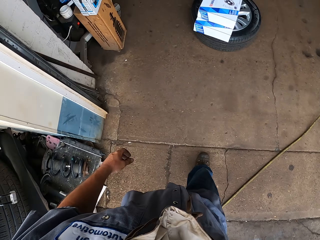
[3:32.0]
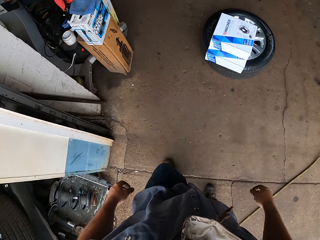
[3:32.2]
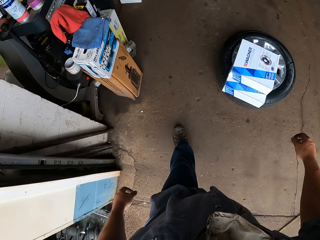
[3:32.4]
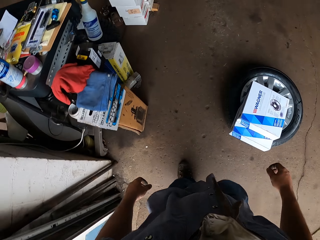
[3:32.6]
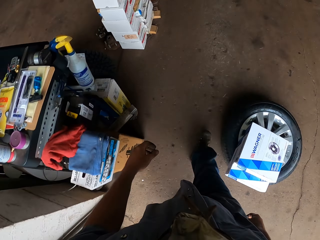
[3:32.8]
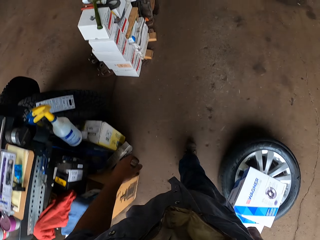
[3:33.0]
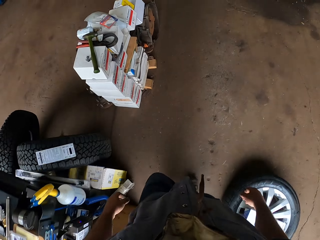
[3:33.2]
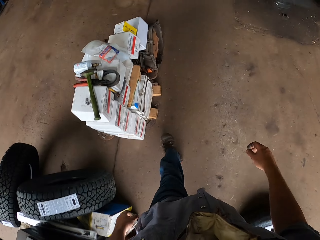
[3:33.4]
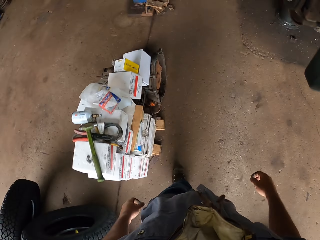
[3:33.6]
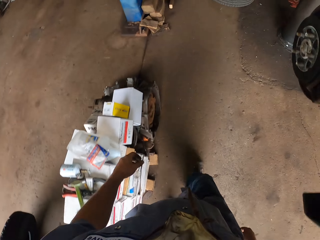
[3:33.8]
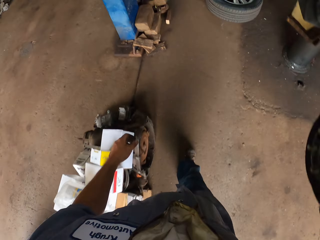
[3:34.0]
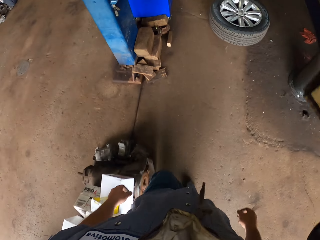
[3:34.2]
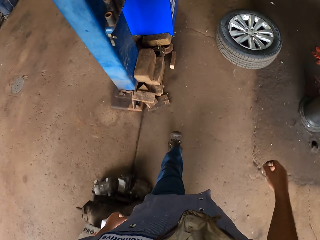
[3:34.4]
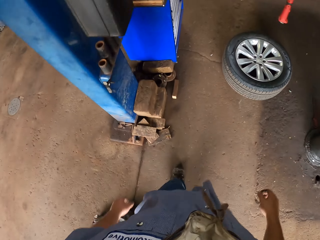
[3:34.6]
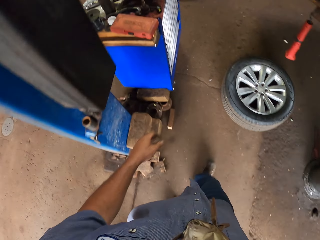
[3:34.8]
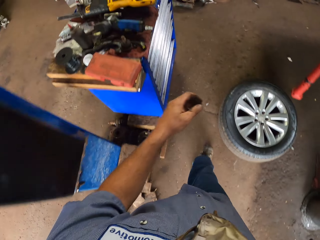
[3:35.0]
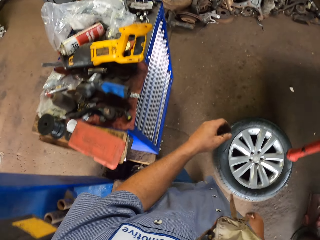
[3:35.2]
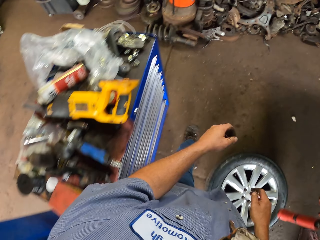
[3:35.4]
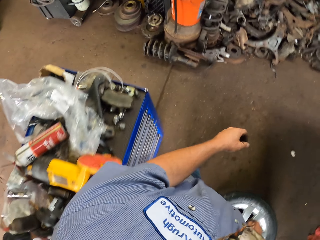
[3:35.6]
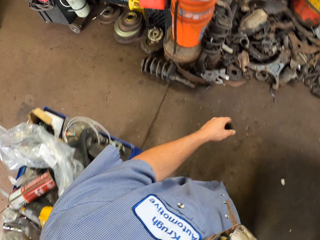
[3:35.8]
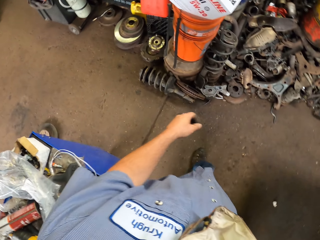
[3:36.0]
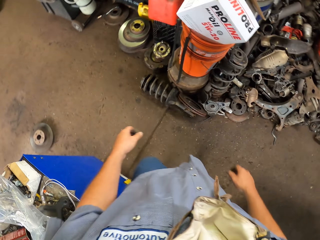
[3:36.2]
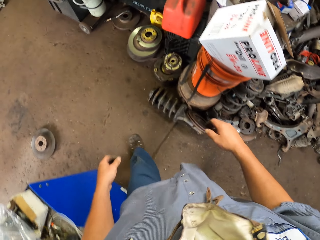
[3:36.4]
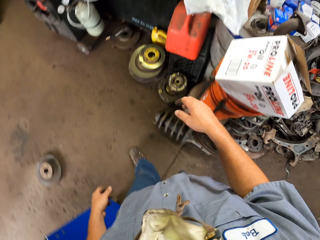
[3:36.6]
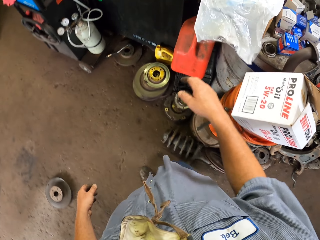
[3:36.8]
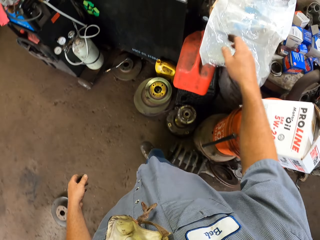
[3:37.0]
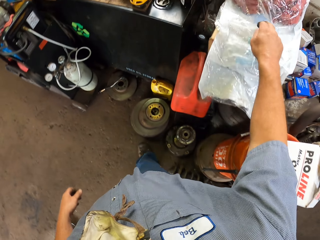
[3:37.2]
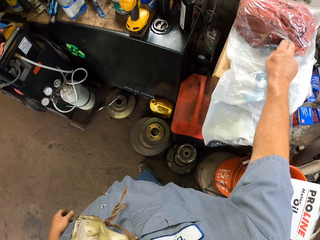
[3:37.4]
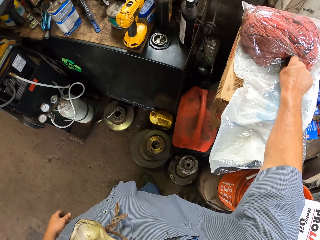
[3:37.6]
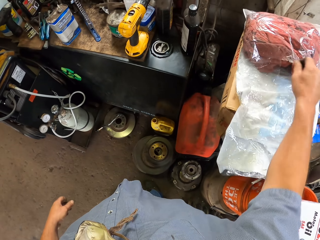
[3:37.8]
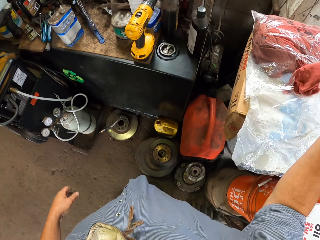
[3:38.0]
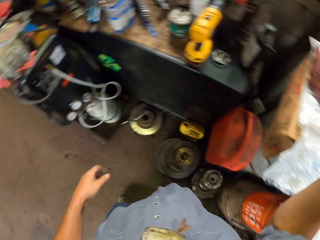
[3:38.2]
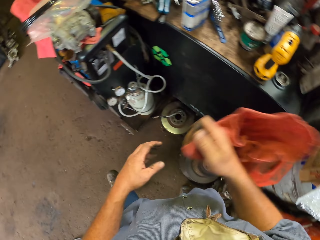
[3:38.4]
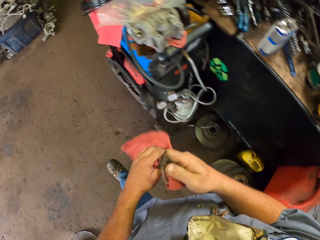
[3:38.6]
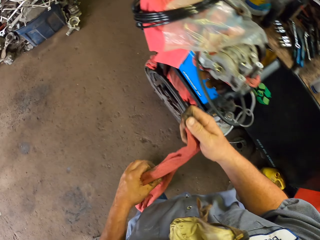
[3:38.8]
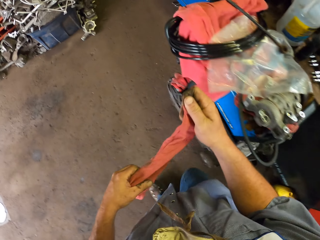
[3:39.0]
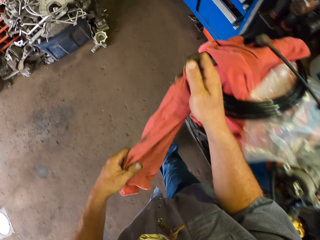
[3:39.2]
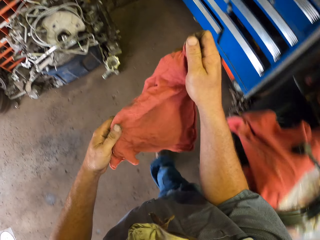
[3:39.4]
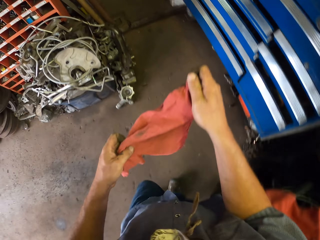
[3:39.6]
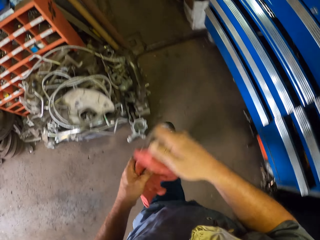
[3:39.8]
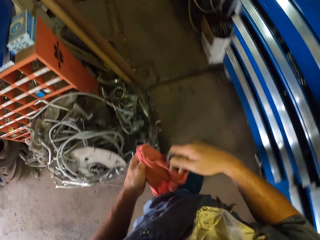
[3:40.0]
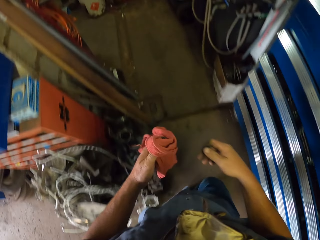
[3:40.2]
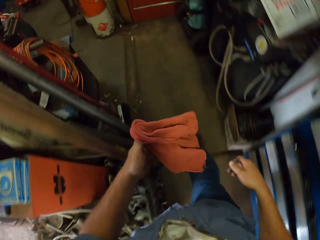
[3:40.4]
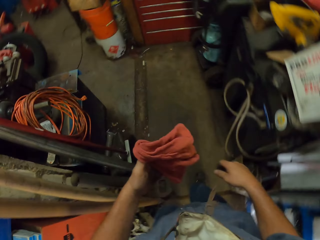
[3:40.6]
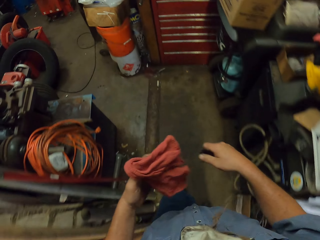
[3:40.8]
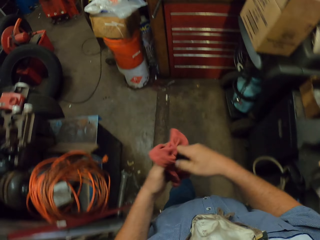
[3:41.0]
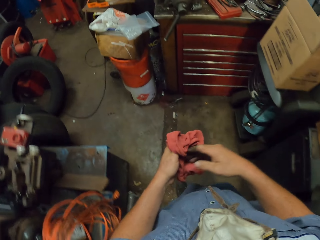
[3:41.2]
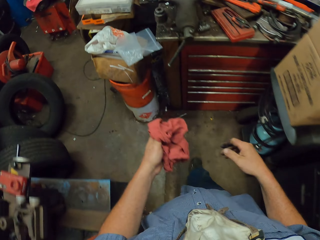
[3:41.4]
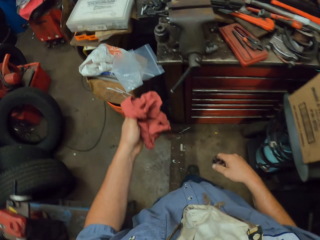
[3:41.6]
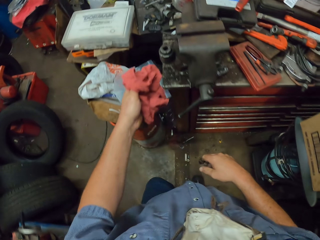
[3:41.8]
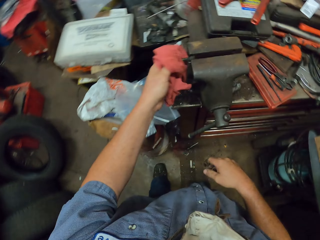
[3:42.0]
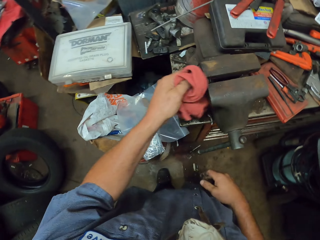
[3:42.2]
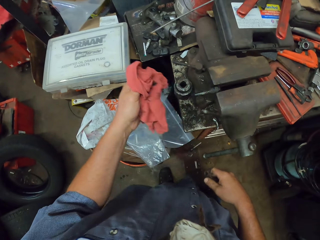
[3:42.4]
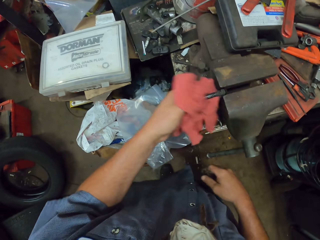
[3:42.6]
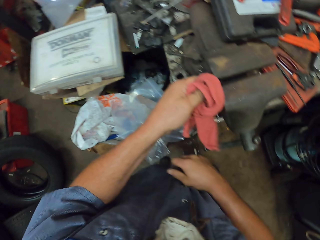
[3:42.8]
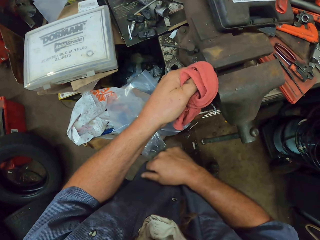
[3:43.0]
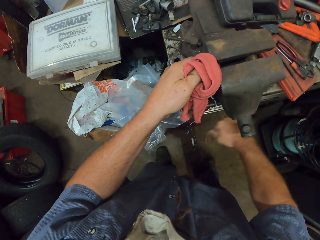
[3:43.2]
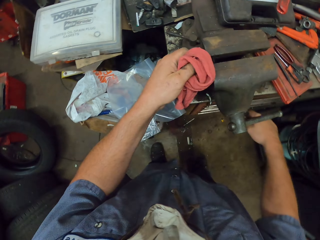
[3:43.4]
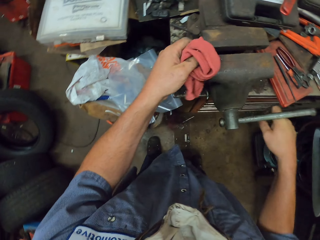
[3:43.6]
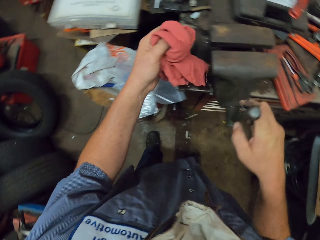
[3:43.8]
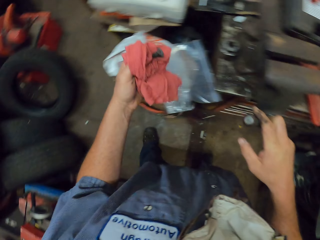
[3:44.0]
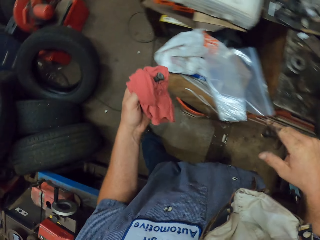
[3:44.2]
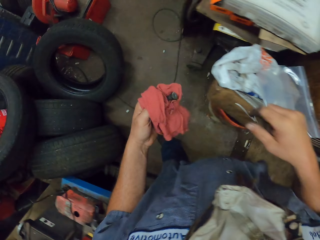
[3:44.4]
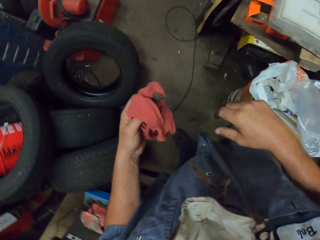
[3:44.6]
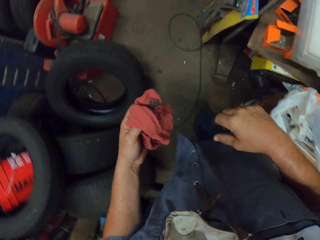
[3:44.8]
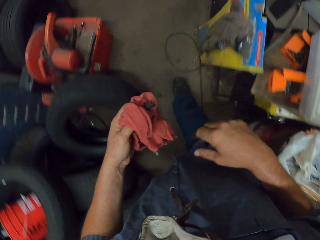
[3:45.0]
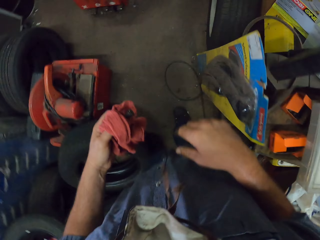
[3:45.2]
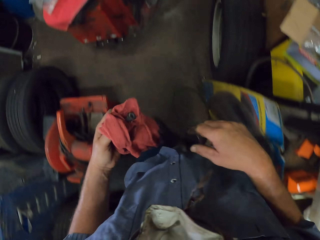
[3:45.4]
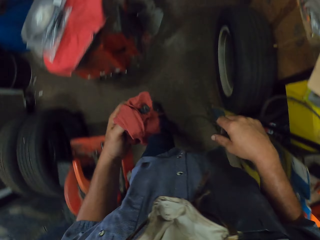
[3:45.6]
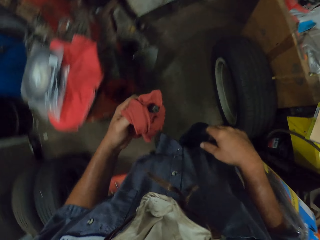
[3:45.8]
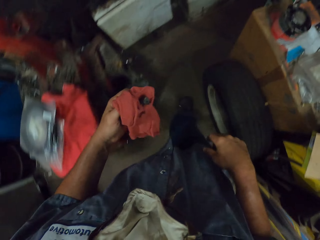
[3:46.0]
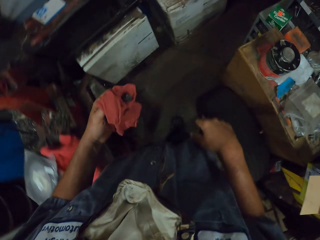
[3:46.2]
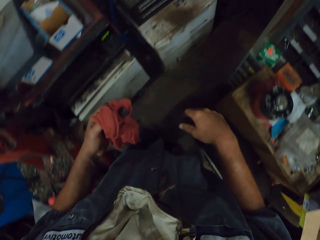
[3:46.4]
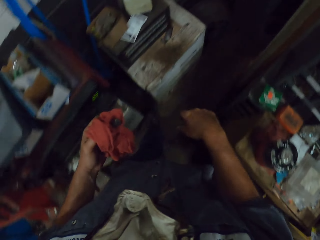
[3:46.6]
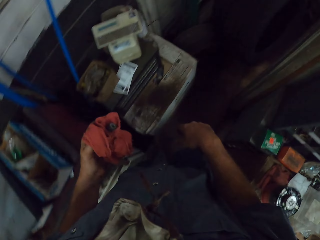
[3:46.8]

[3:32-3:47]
The camera wearer walks in the garage. They walk out of the room. They take a wipe towel. They take off a bolt with the towel. They wipe something with the wipe towel.

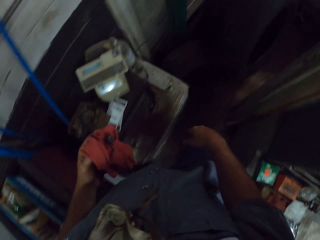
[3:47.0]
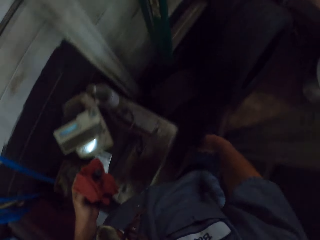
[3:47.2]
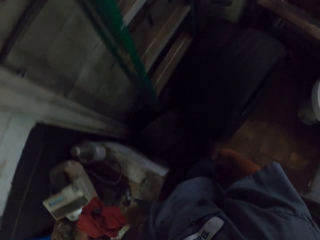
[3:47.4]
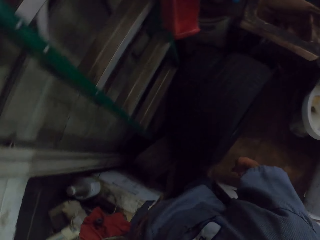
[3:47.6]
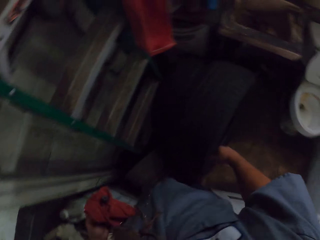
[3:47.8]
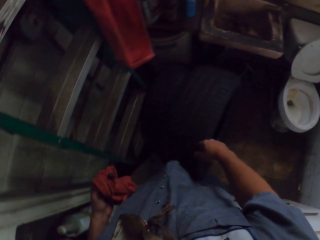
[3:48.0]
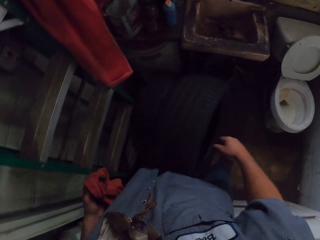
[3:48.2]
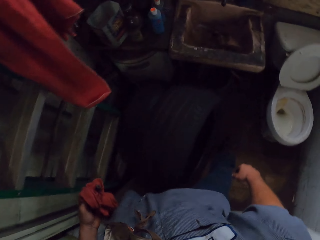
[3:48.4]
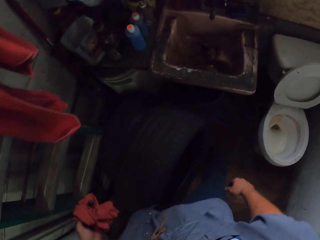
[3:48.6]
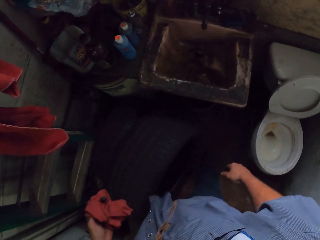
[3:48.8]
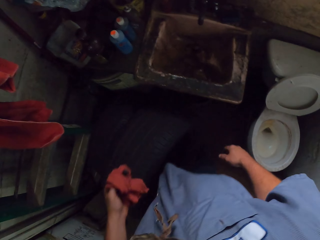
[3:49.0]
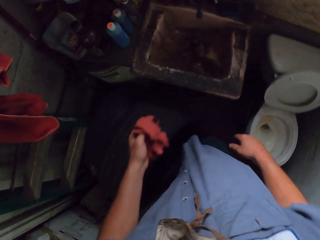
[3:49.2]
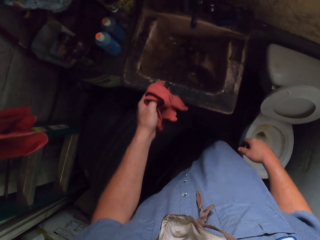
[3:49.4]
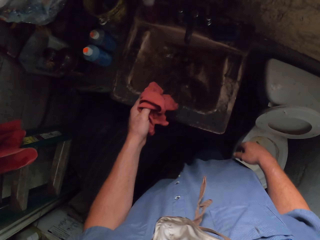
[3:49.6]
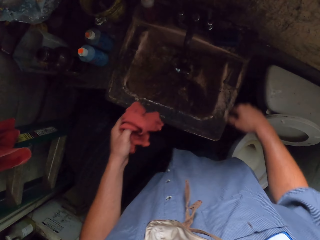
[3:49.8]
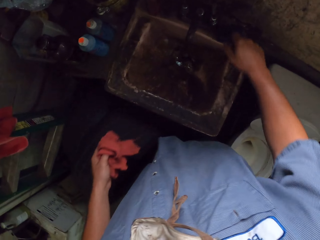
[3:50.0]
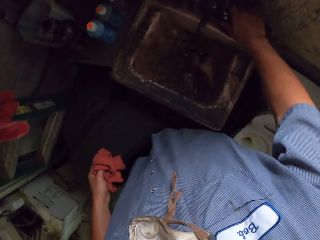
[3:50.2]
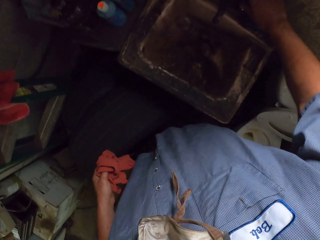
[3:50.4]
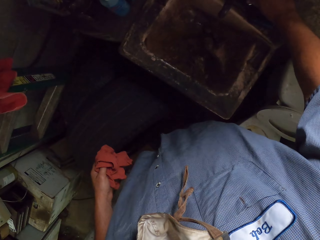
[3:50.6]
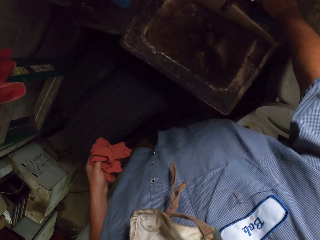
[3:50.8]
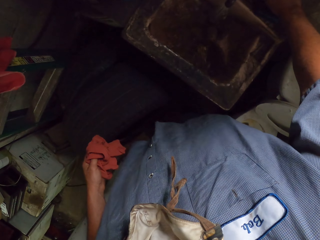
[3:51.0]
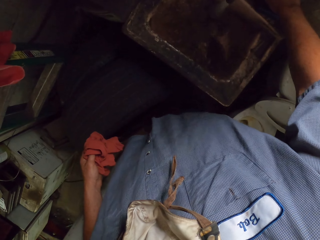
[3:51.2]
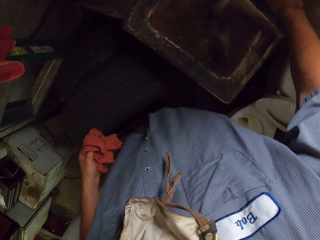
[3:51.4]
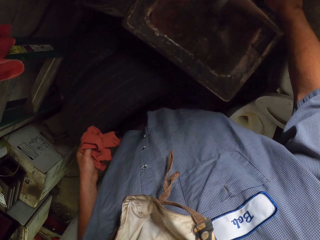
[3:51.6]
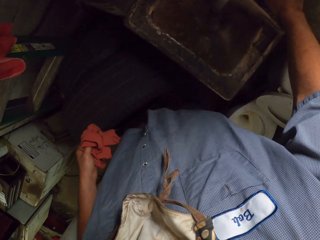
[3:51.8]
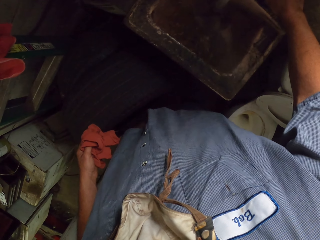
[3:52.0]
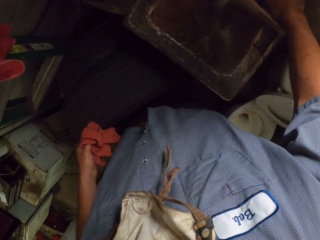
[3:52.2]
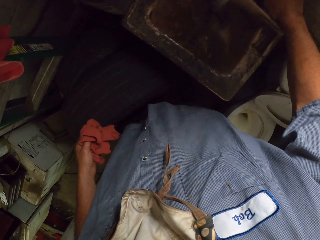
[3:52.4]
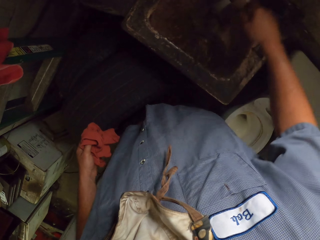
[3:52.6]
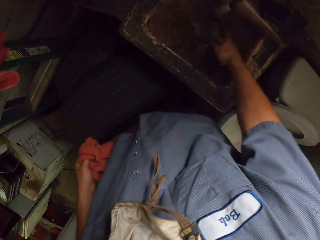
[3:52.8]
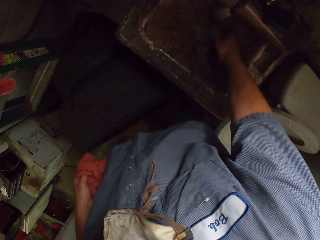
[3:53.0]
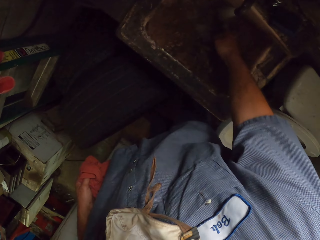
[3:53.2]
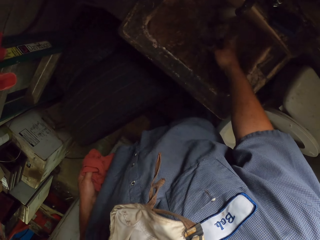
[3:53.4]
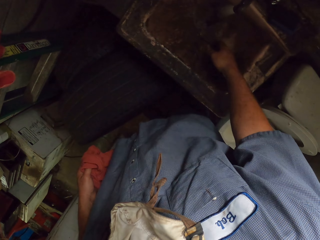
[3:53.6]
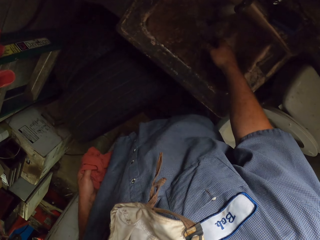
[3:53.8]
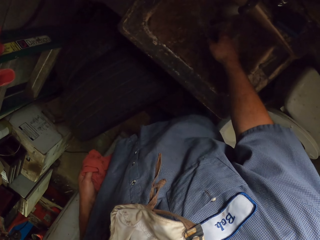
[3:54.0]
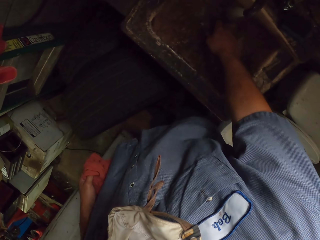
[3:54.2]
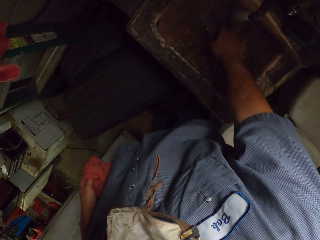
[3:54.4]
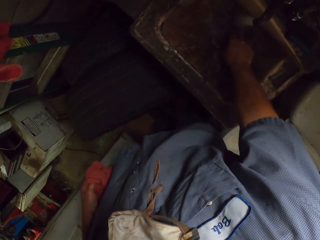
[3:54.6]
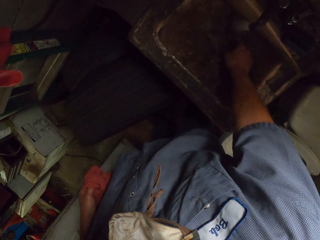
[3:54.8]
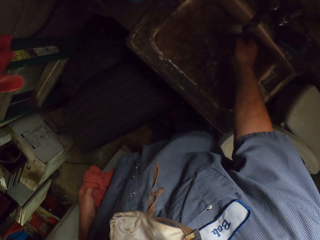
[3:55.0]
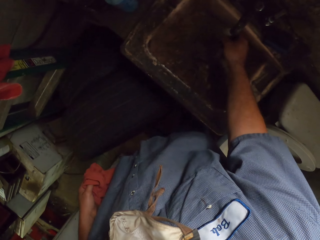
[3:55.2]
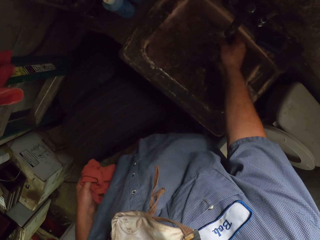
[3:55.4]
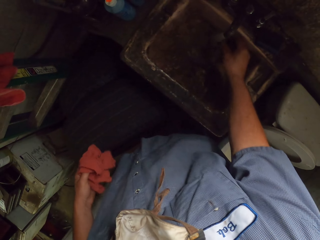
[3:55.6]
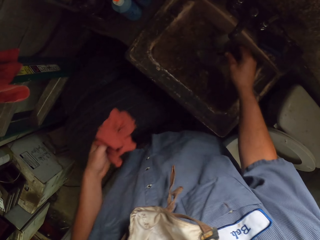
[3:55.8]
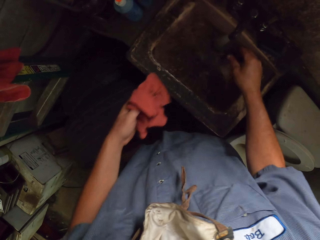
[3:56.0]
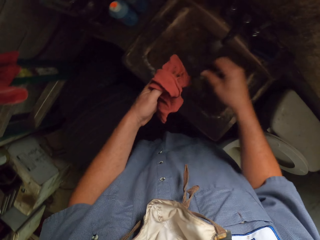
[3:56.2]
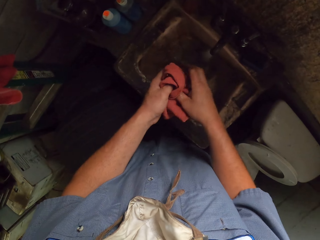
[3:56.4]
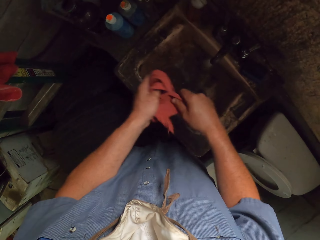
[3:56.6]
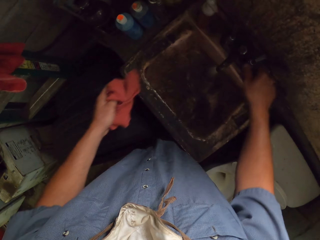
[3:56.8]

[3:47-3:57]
The camera wearer opens the water tap. They put the bolt in the sink water.
